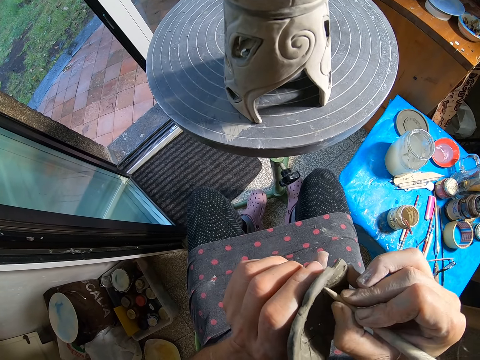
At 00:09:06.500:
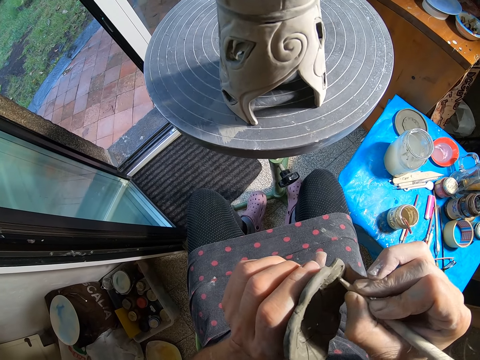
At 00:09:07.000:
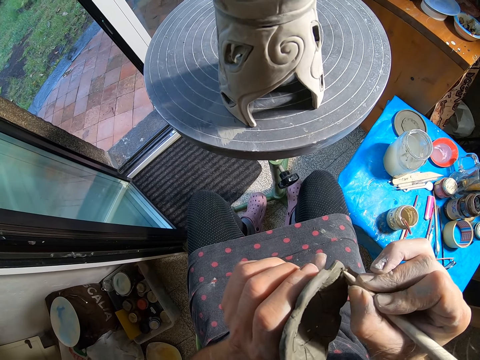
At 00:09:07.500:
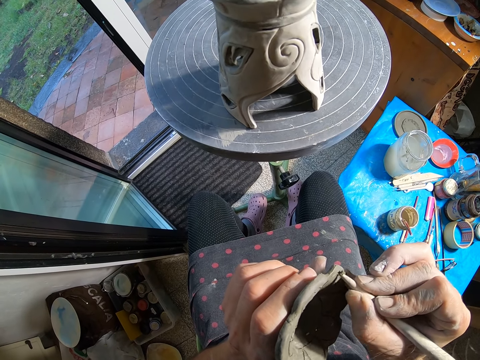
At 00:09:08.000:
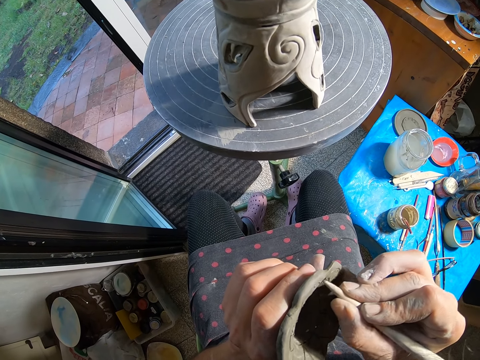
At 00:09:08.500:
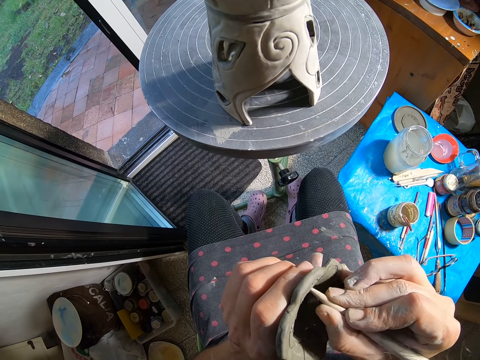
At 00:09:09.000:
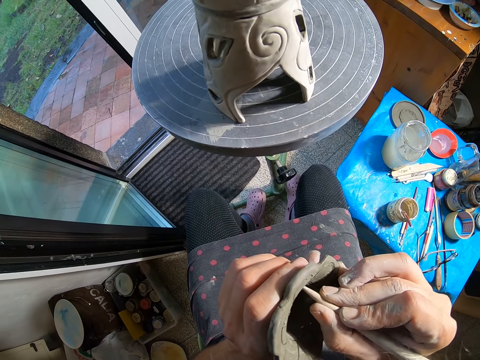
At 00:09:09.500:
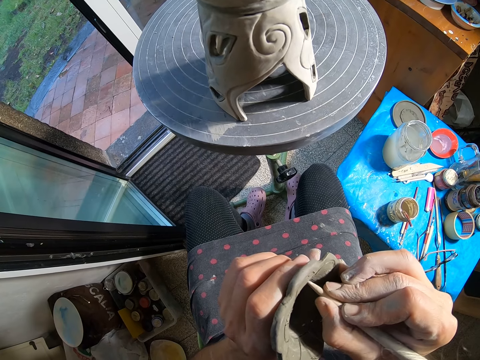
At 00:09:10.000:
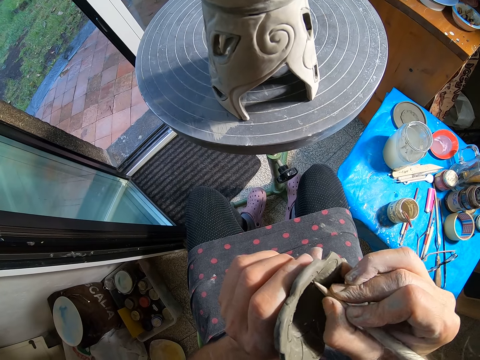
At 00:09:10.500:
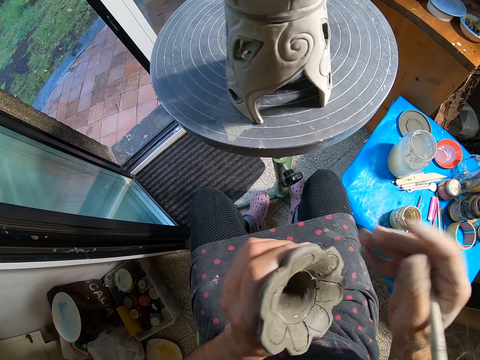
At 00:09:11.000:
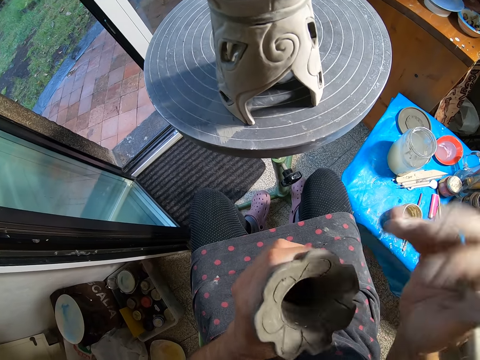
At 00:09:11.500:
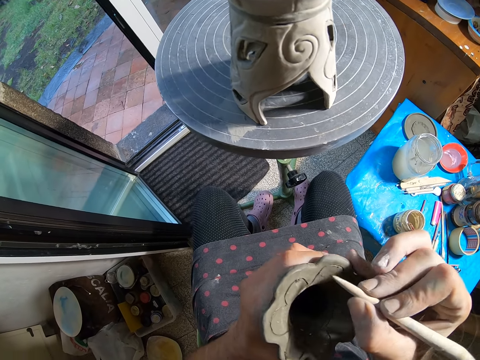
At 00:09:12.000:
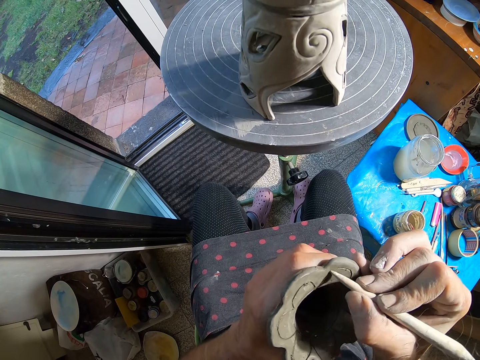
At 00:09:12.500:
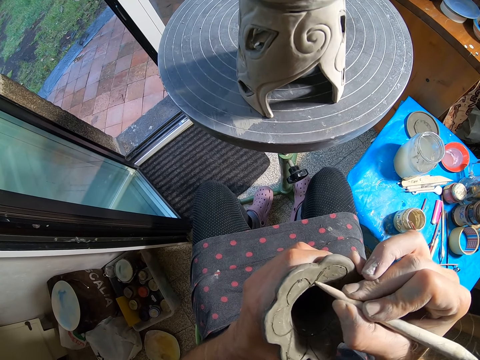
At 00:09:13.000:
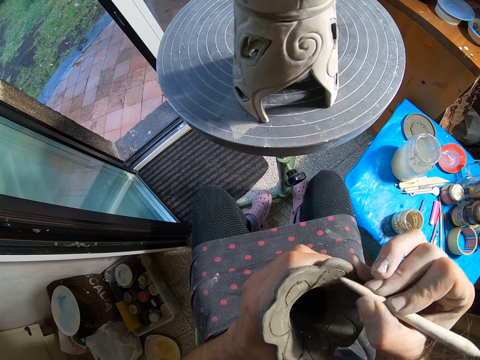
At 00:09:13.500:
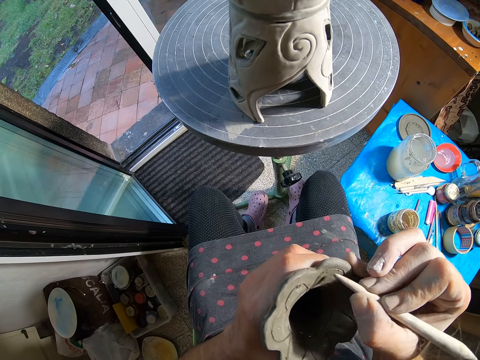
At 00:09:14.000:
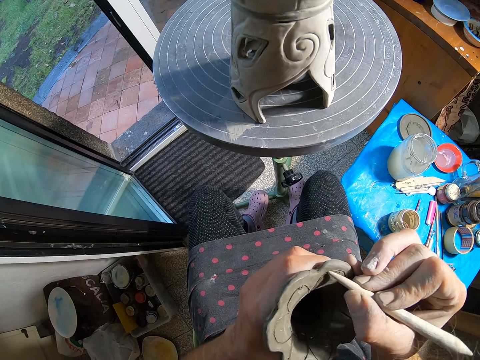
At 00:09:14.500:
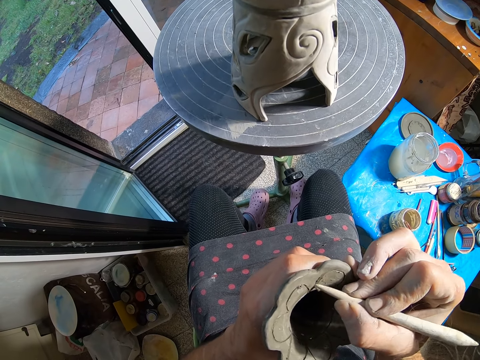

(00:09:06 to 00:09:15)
The camera wearer carves on the craft with the clay pen in her right hand. She decorates the pottery with the stick. She removes clay particles from the craft with her right hand. She rotates the pottery. She carves on the craft with the clay pen in her right hand.

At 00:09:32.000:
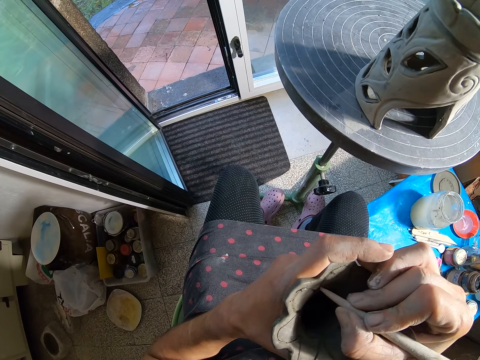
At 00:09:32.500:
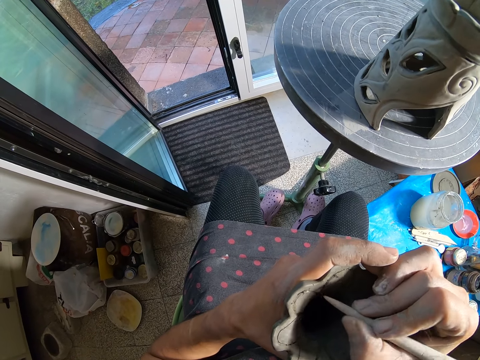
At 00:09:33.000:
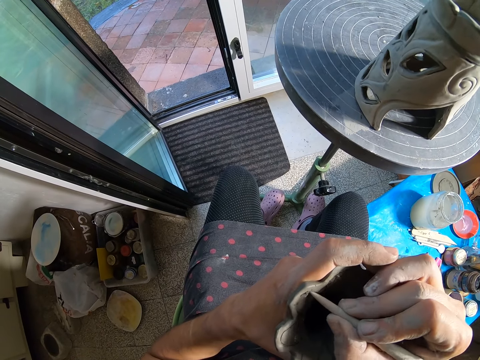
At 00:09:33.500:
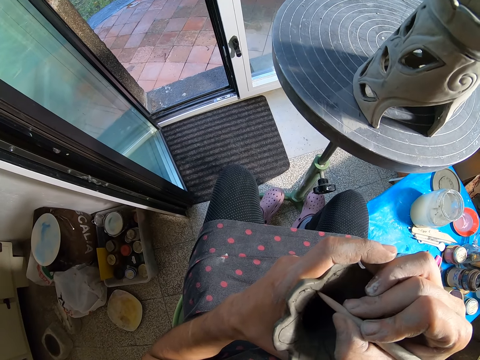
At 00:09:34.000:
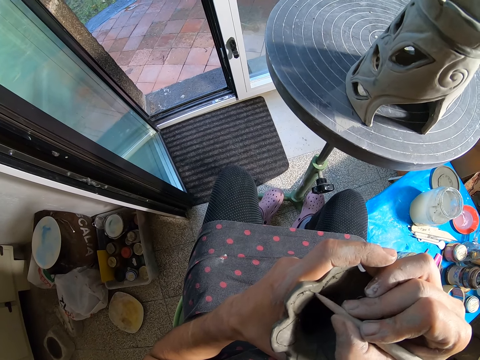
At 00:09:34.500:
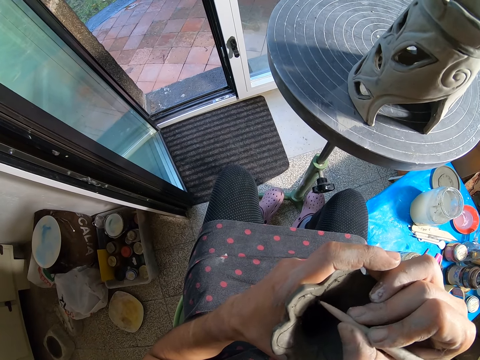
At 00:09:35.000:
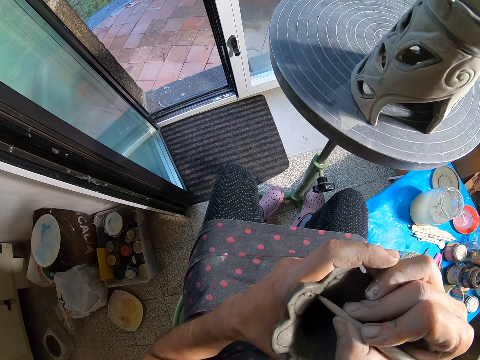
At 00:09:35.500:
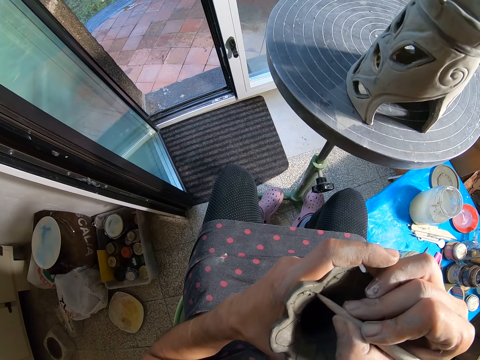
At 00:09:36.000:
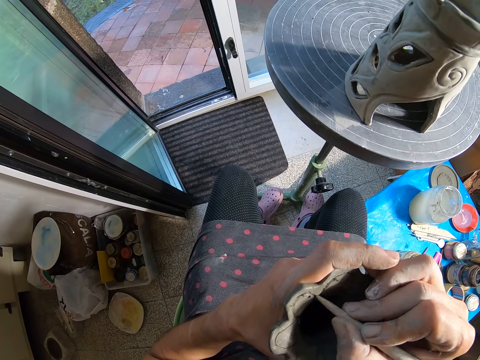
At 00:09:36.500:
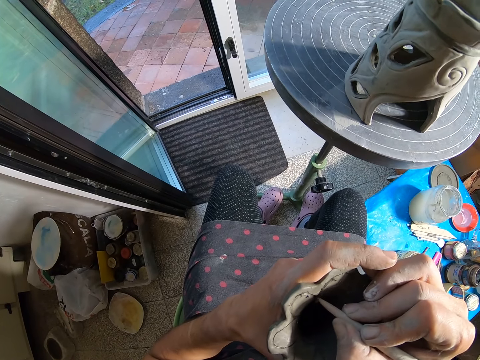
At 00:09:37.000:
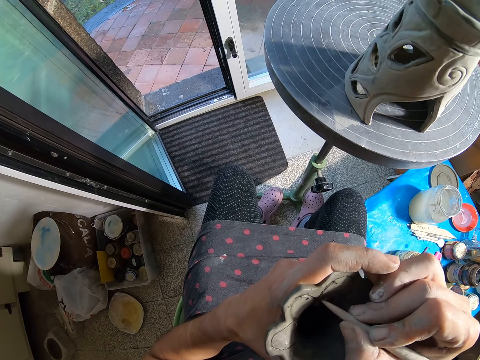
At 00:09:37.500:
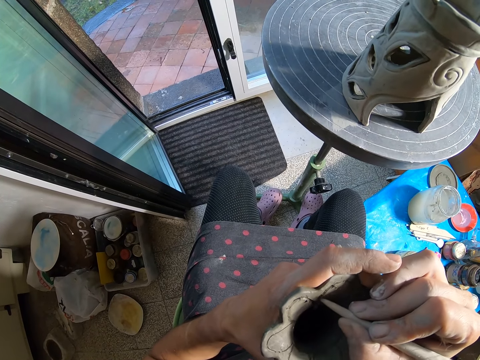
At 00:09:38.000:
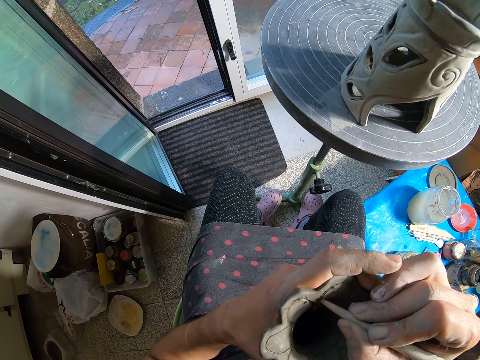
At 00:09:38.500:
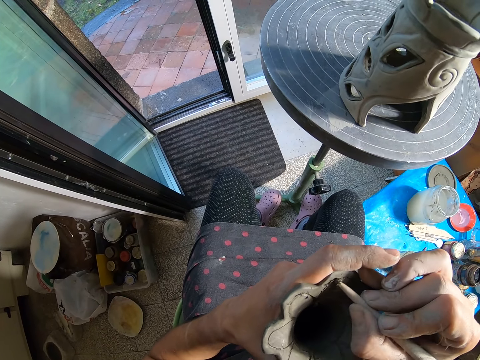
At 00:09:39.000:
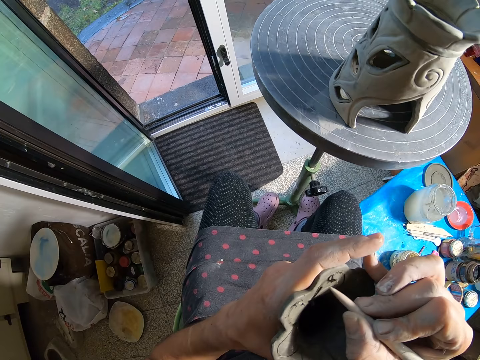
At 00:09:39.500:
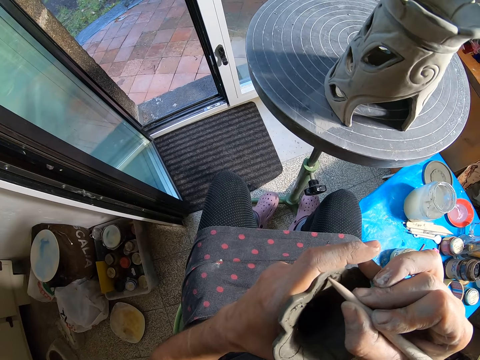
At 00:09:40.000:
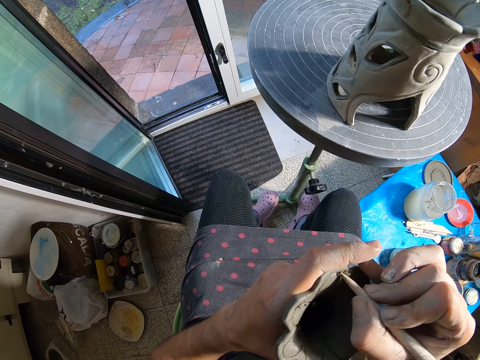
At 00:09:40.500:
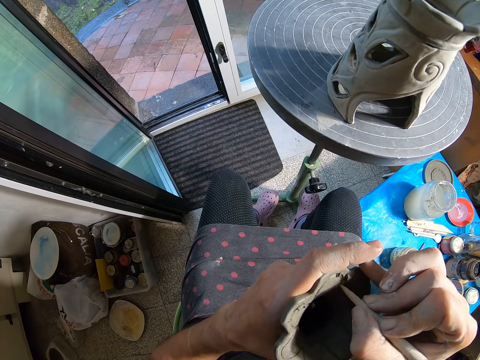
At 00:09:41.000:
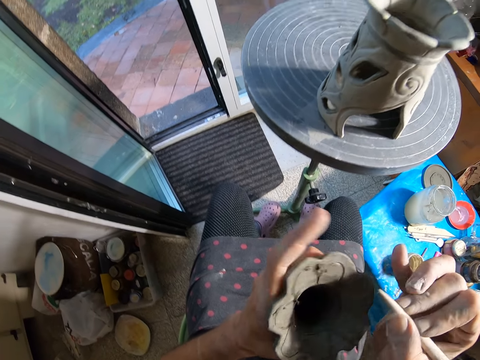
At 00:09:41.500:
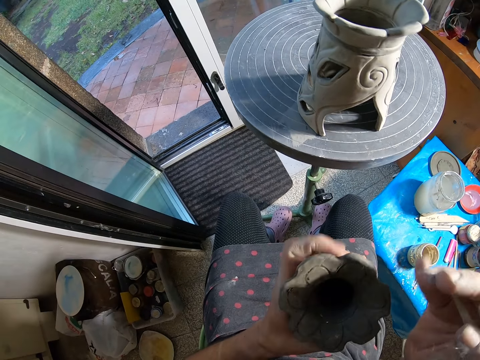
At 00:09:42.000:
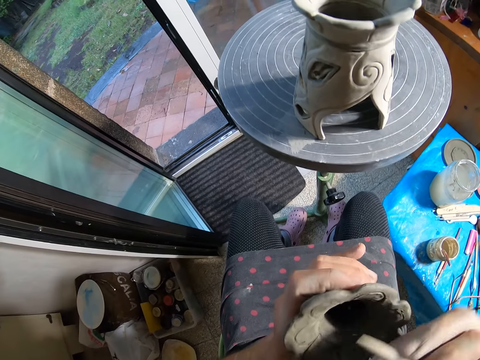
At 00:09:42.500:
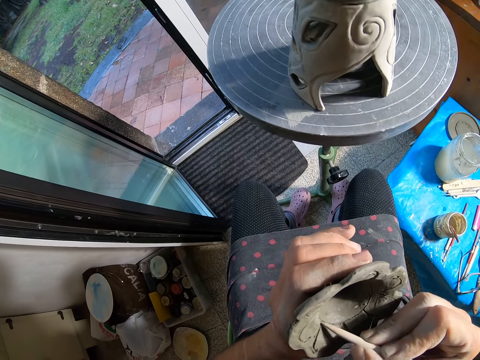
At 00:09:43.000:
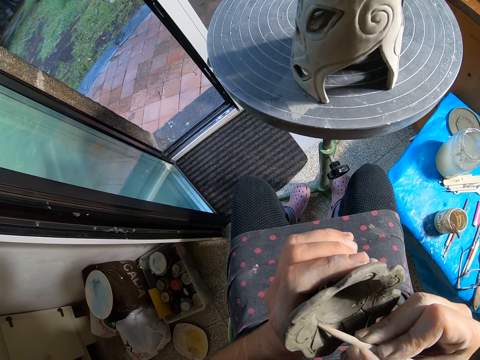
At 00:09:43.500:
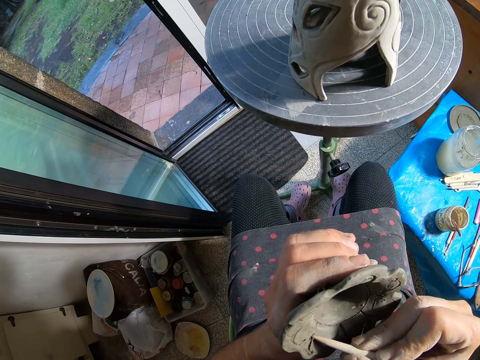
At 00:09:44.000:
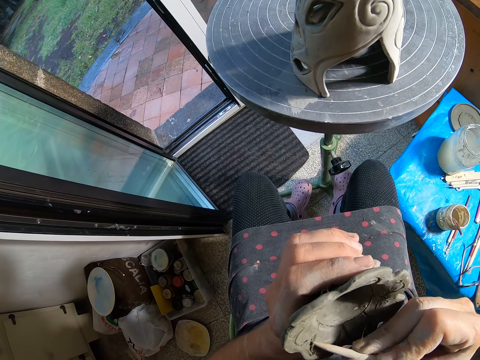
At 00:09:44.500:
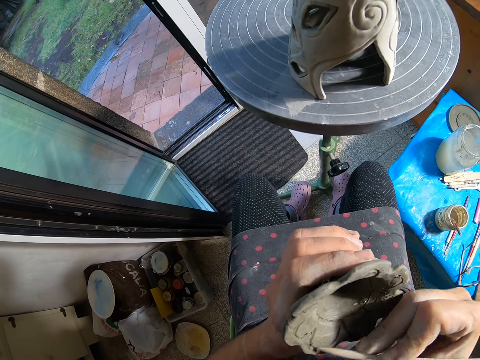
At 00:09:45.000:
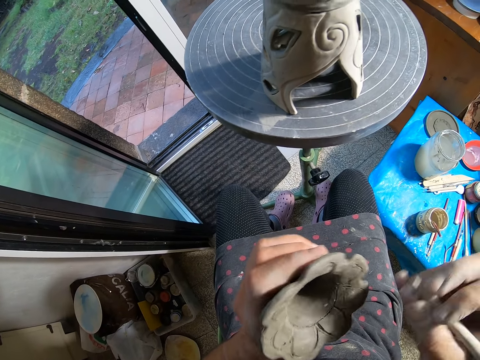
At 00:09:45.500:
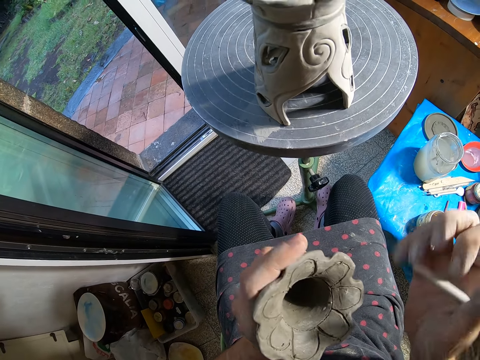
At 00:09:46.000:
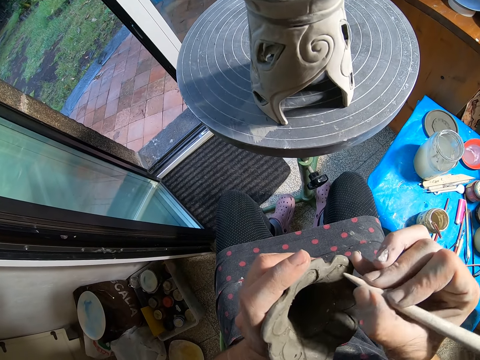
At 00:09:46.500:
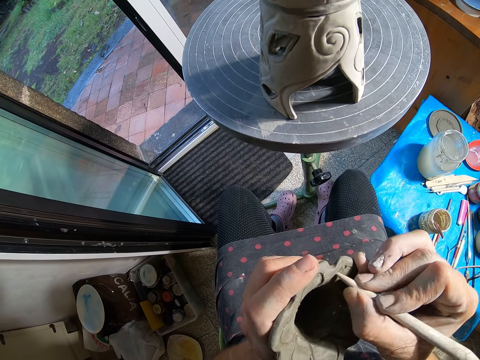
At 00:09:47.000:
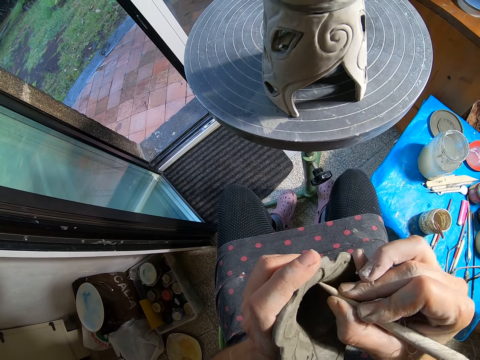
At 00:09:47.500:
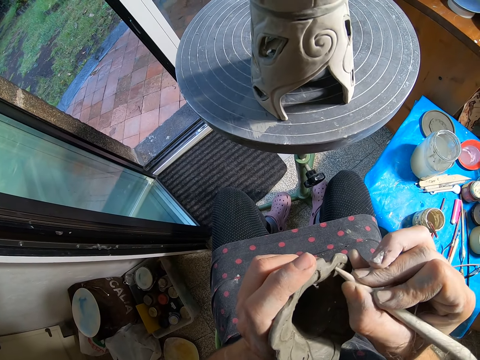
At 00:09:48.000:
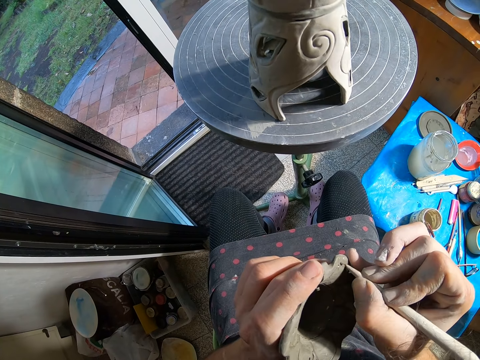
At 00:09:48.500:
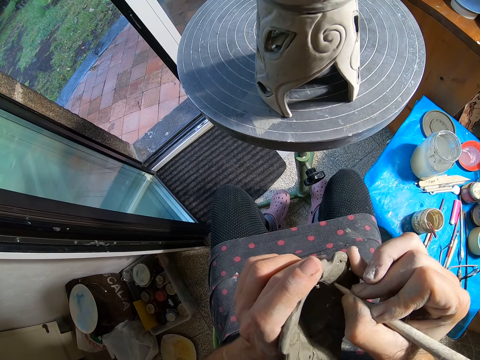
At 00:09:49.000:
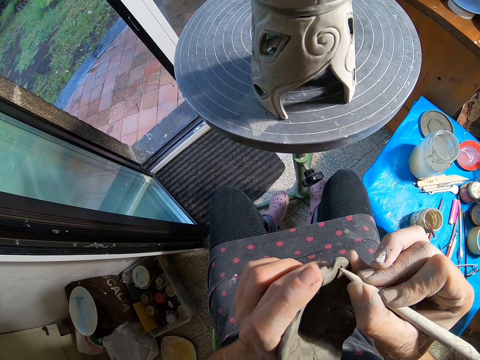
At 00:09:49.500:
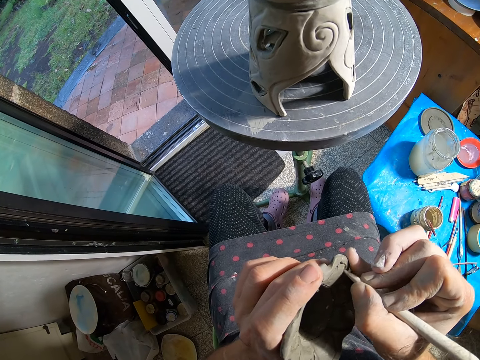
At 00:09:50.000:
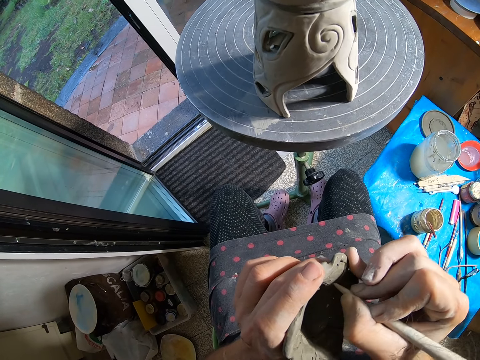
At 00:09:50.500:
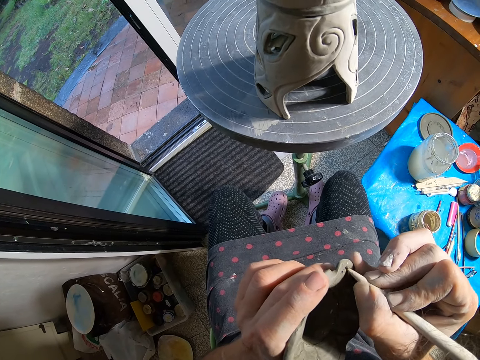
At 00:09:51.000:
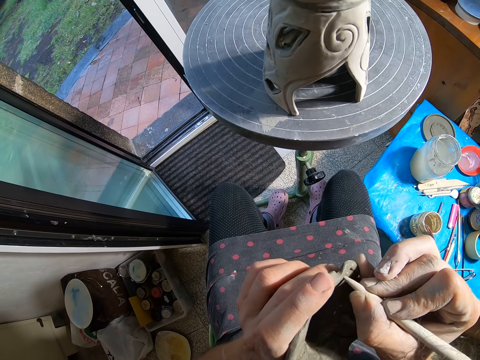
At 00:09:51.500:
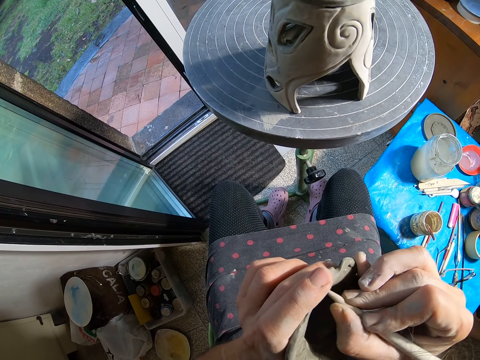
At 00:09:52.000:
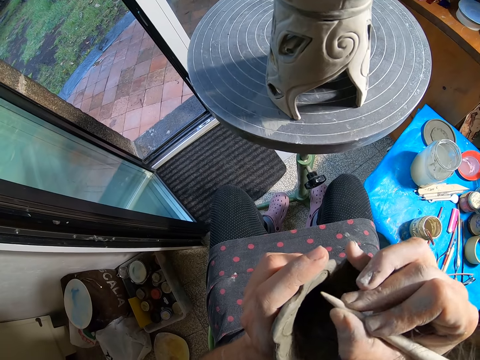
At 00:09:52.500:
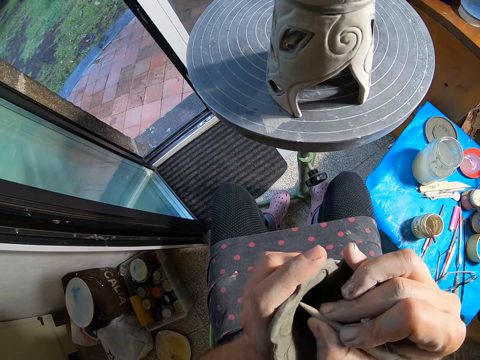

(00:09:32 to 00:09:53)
The camera wearer carves marks on the clay vase with the stick in his right hand. He draws on the clay mold. He rotates the clay mold. He draws on the clay mold.
